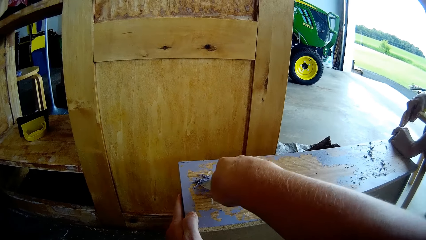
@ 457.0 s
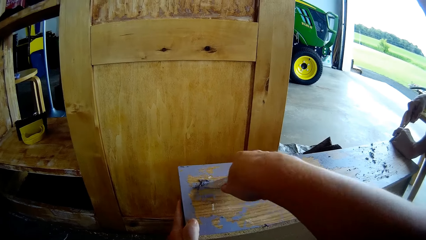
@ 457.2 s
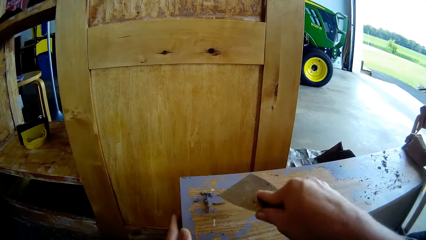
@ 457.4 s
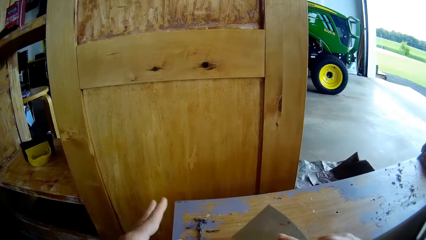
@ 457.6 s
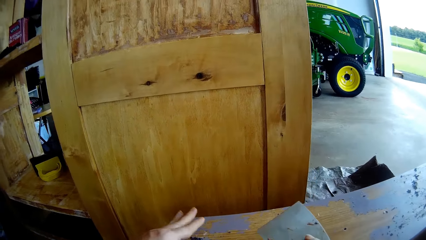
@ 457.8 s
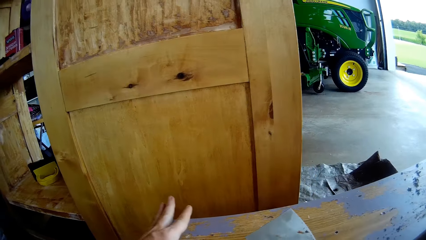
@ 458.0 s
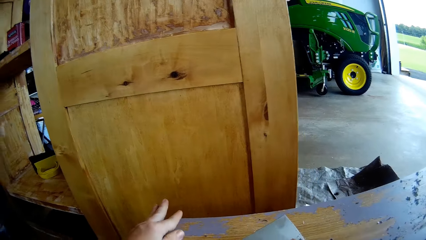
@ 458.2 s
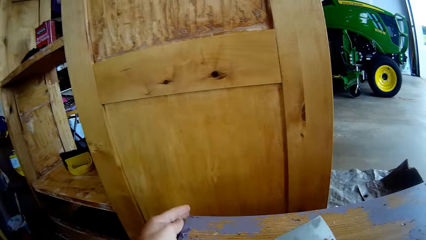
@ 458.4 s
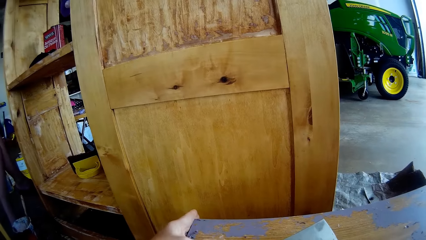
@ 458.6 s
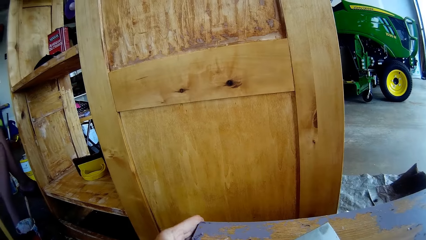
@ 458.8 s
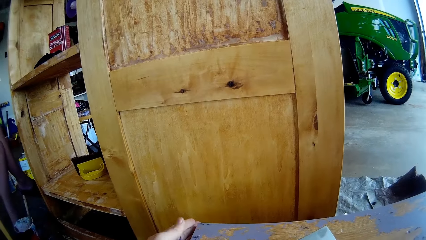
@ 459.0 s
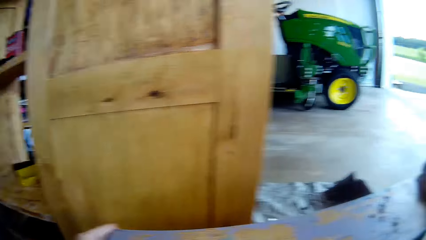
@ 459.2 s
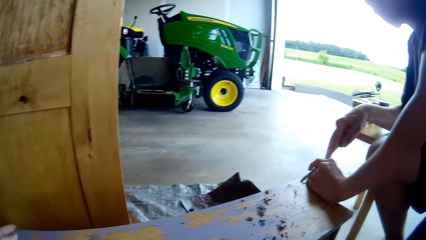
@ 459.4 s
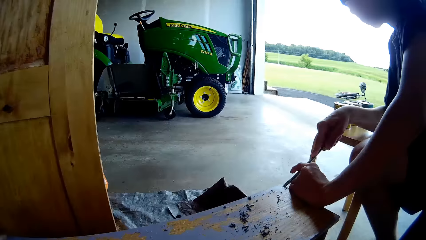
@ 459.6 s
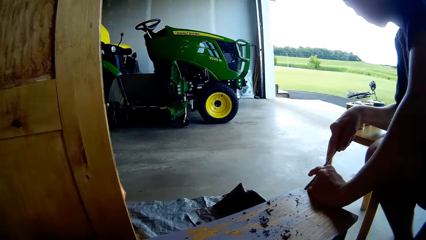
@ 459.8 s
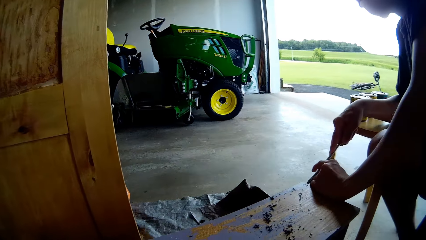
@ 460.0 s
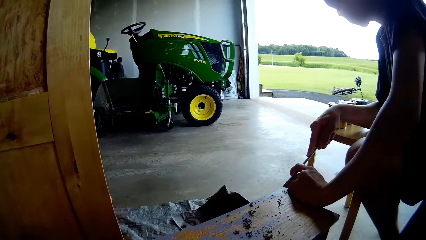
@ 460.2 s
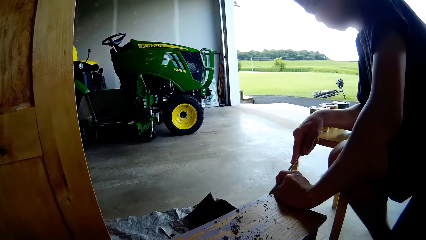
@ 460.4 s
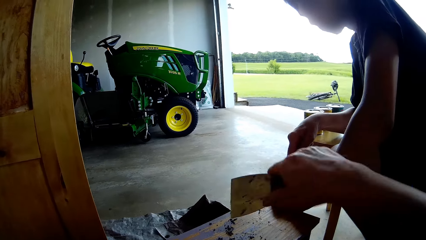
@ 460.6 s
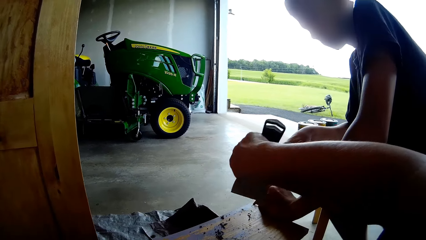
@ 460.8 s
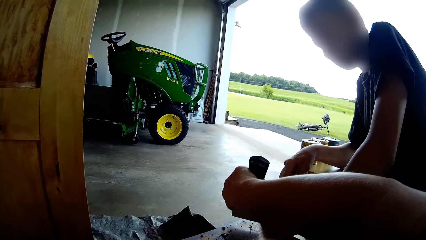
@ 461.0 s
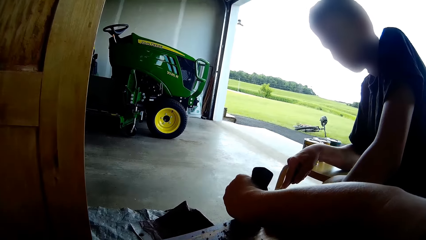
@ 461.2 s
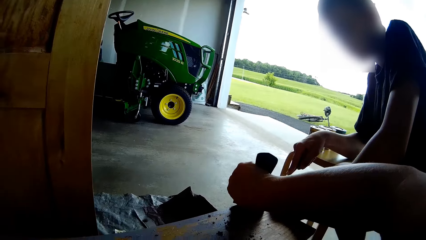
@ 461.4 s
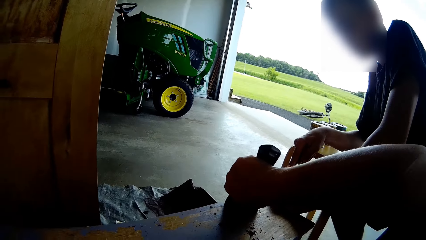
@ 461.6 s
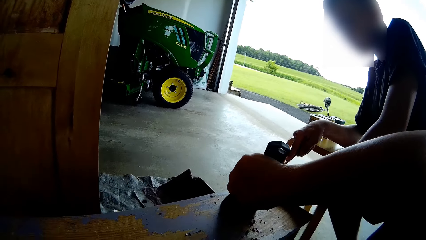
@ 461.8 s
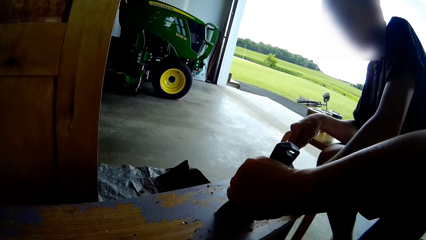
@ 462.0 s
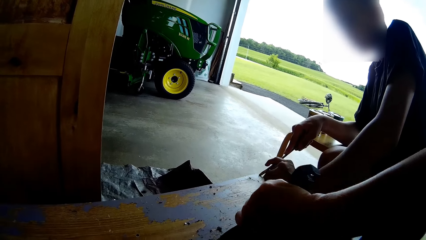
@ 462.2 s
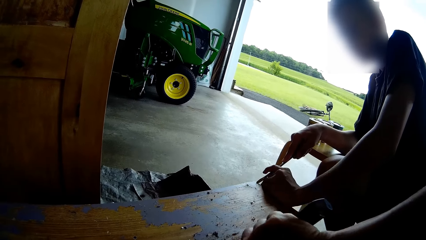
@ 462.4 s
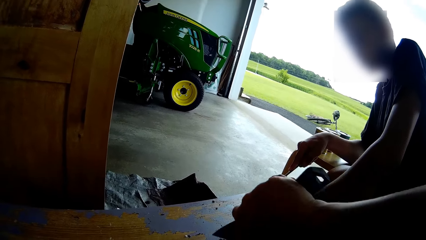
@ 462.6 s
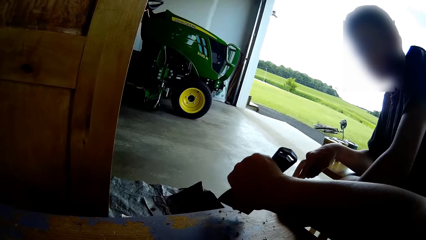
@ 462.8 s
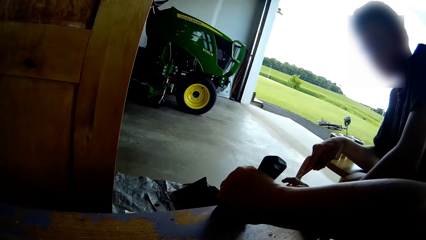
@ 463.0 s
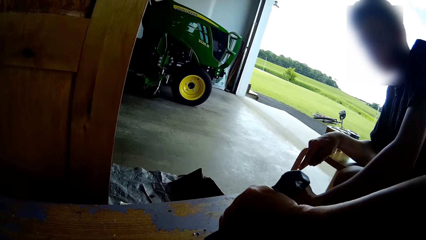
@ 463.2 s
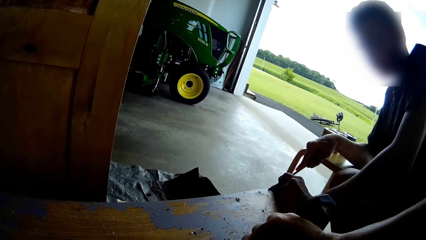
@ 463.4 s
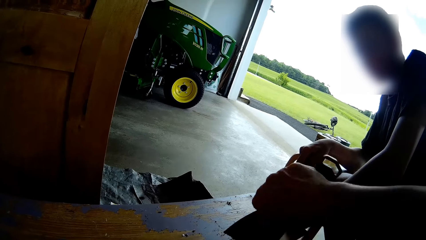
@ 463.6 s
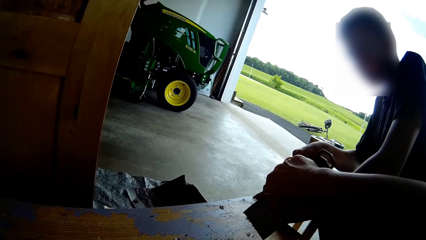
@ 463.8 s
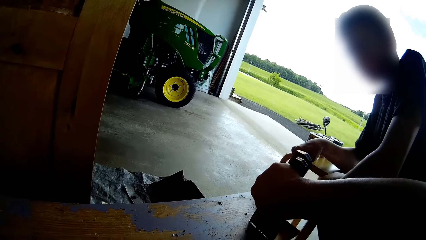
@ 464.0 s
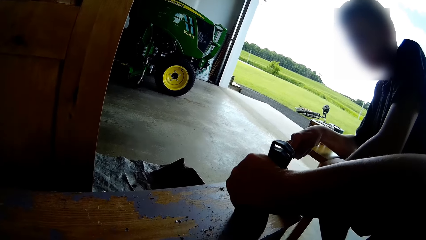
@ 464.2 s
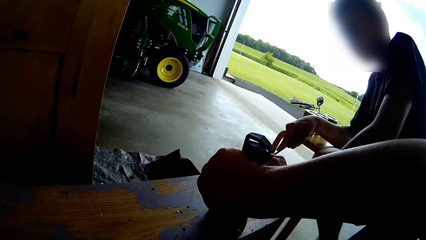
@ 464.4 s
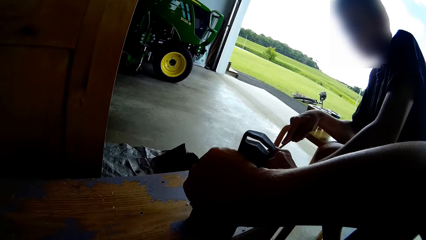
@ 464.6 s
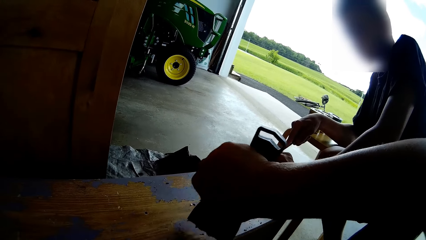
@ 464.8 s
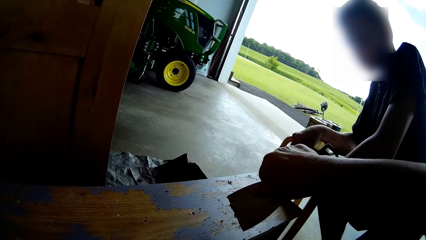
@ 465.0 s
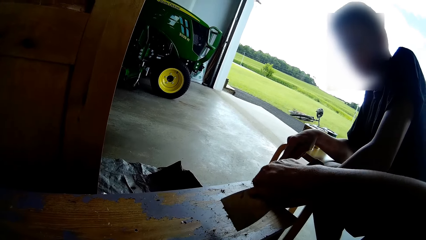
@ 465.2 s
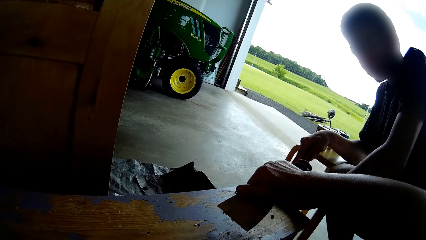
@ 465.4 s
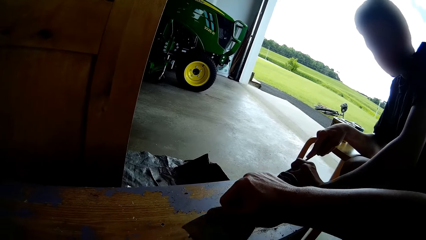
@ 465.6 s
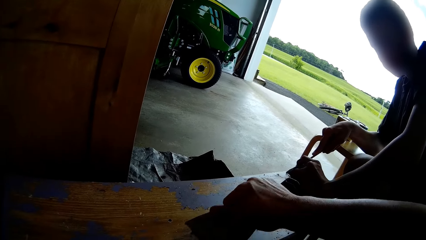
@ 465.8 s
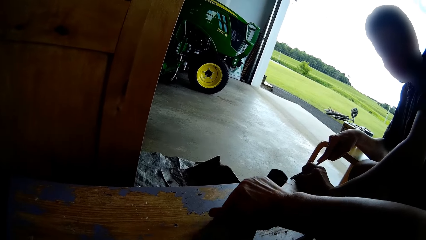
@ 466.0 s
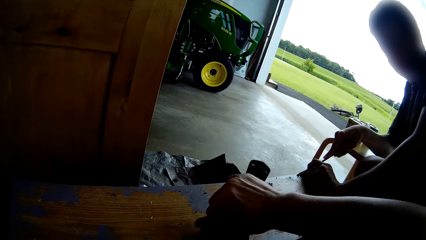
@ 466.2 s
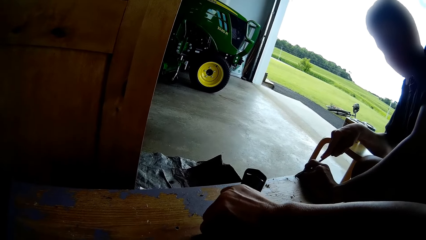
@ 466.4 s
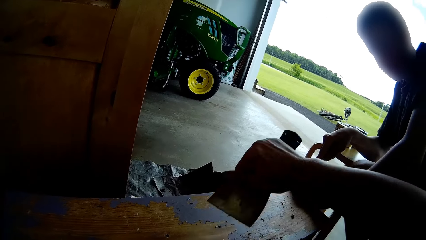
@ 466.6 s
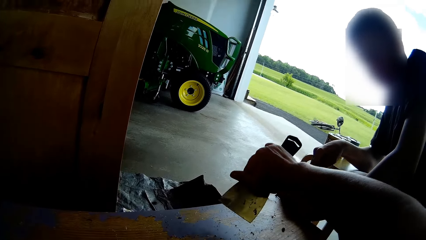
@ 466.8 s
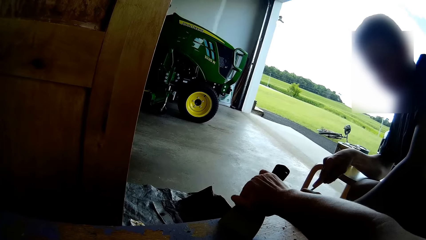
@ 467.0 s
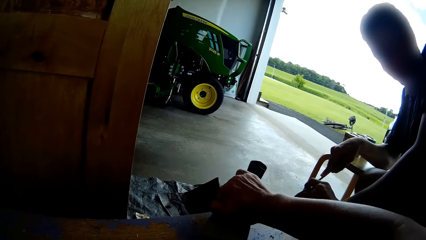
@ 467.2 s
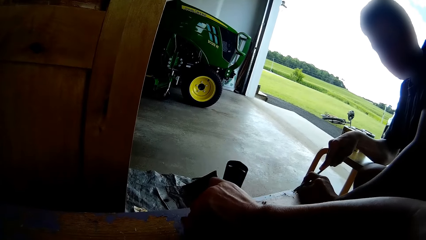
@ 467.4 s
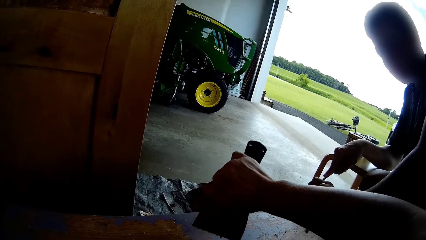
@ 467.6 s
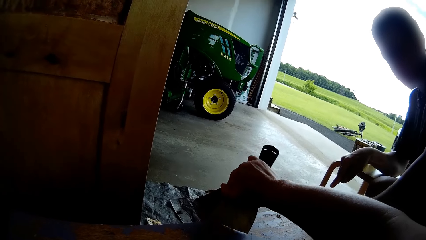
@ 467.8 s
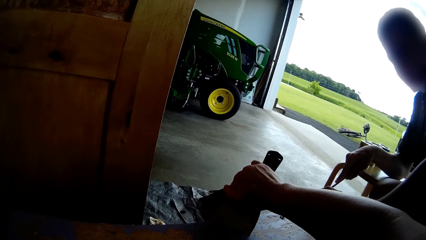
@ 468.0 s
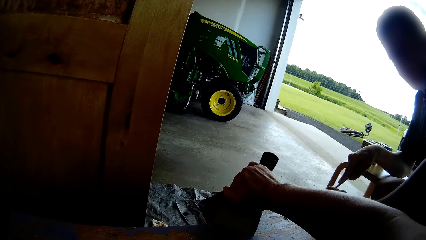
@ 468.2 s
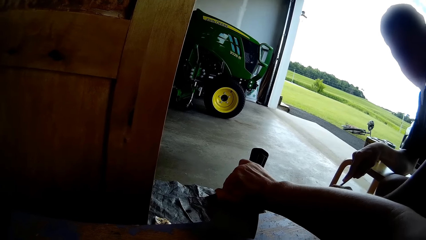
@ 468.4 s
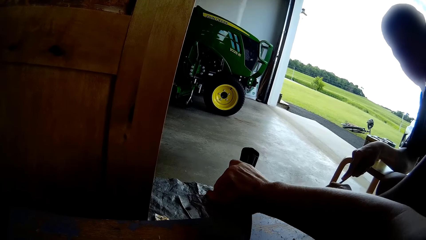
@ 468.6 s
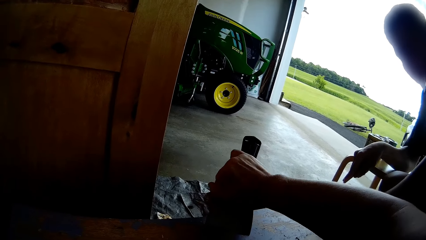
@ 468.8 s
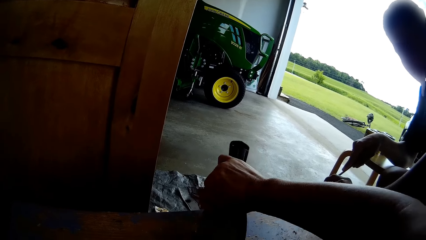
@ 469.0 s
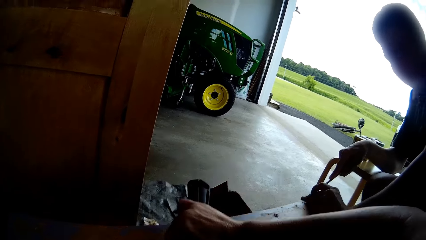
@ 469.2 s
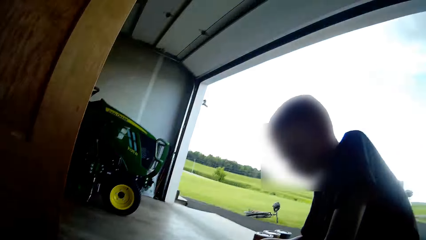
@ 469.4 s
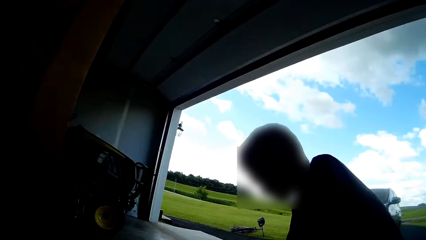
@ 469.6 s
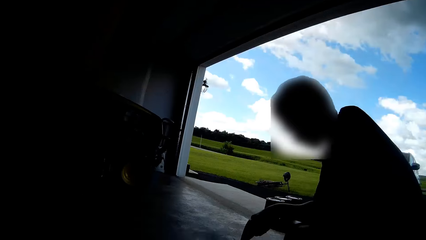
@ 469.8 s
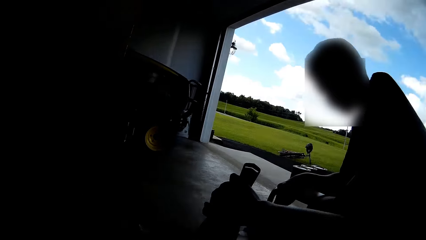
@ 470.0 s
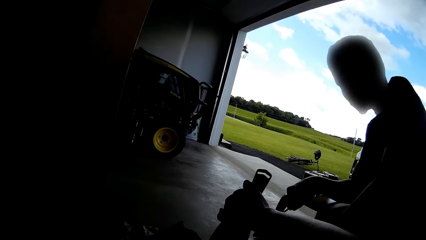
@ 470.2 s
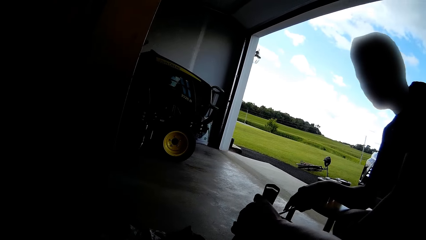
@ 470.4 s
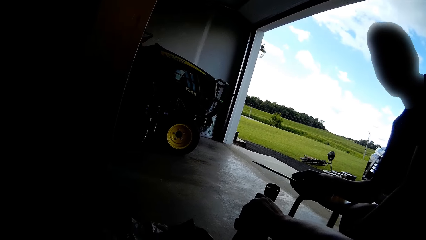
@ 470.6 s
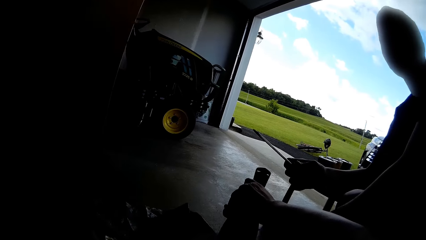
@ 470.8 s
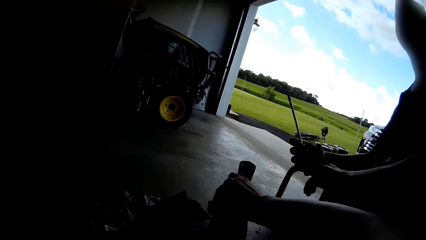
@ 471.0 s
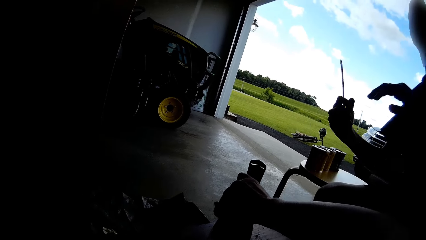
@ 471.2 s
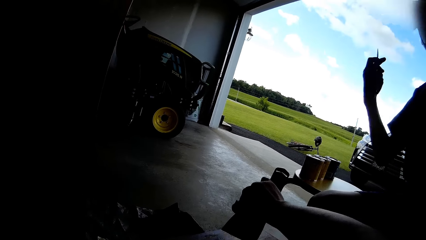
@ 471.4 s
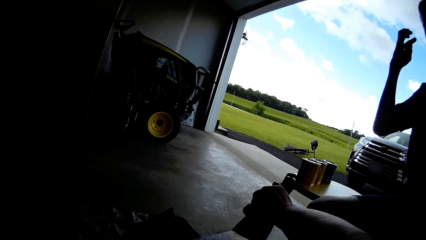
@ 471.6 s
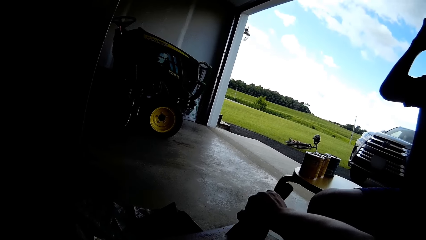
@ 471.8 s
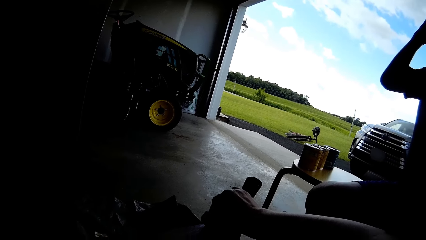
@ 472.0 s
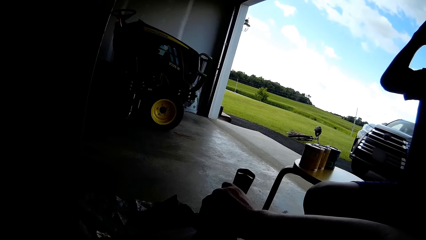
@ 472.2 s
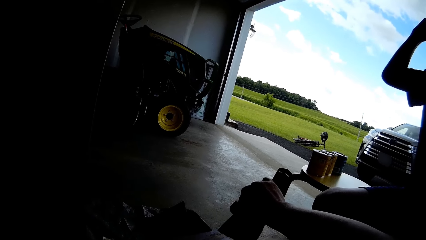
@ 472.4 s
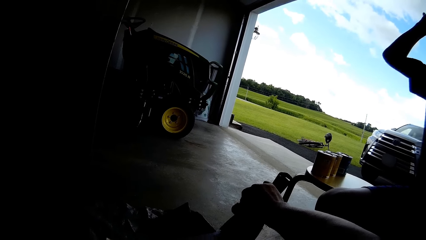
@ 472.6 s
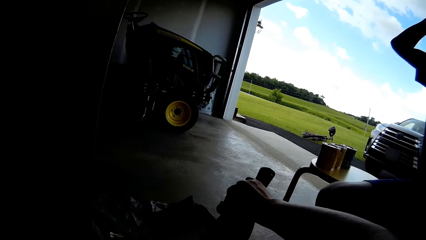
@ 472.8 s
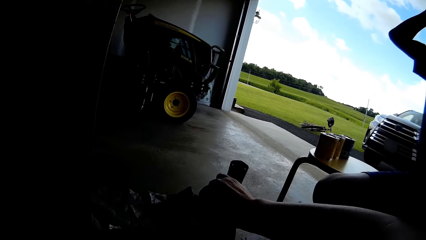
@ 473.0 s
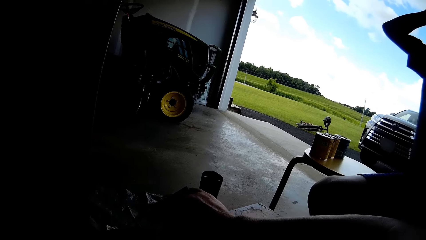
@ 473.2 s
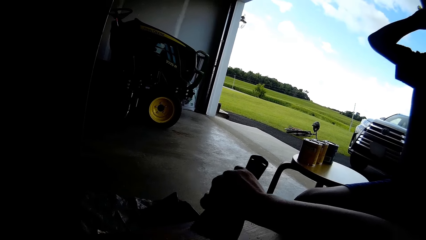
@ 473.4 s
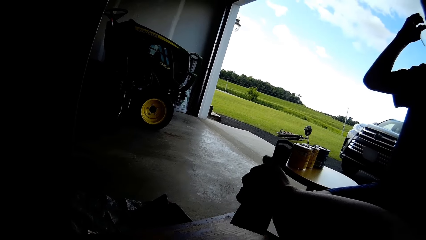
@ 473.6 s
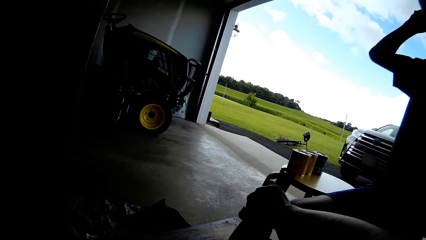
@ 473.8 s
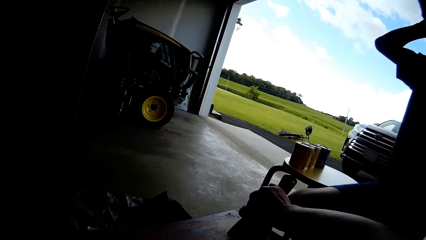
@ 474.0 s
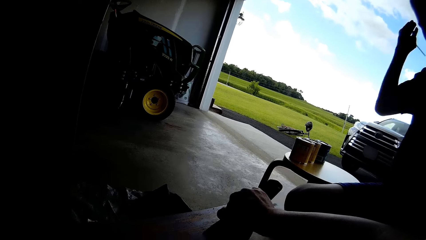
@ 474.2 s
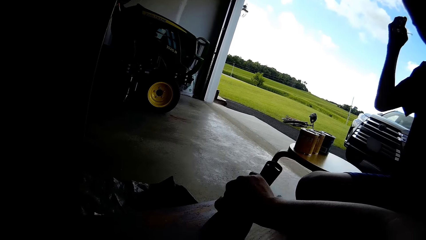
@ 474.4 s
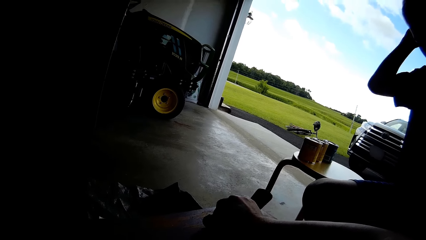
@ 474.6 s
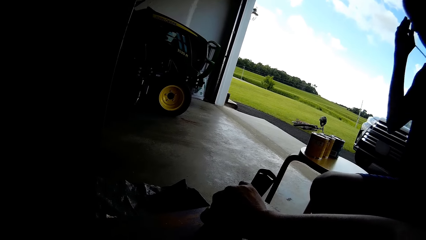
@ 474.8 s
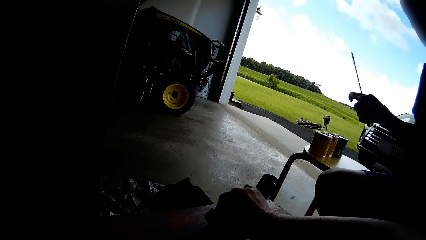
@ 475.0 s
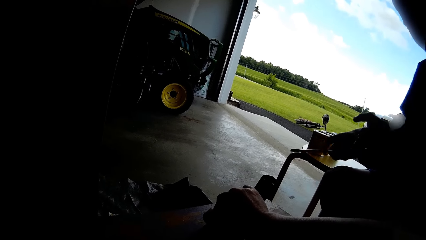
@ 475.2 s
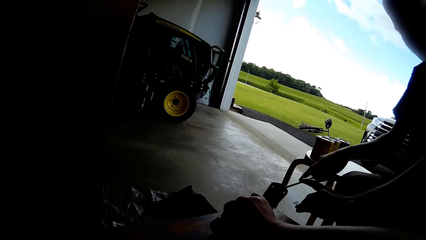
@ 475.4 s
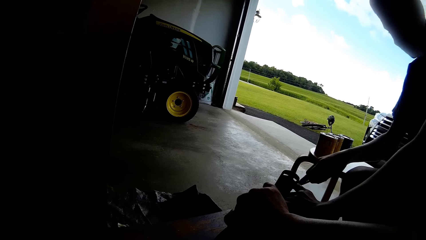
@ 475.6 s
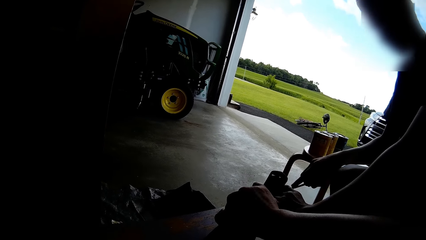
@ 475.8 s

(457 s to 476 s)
The camera wearer collects the scraped paint. She removes paint from a timber with her left hand. She looks around. She collects the scraped paint. She scrapes paint from the timber with a scraper. She scrapes paint. A man removes a flat screwdriver from the timber. The man lifts his hands. The man touches his hair.
